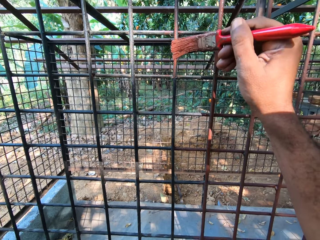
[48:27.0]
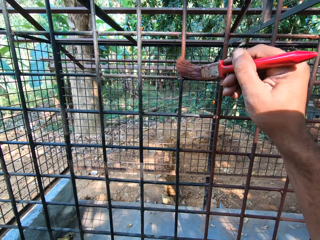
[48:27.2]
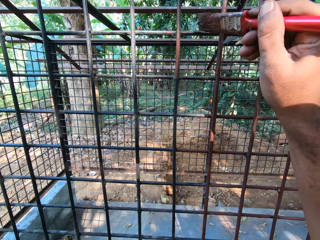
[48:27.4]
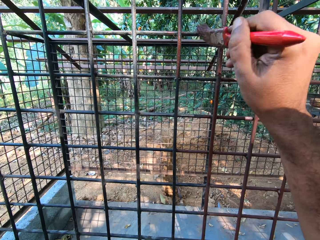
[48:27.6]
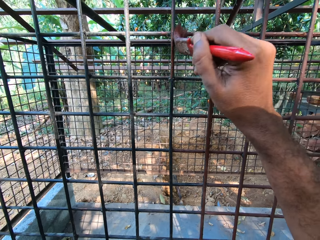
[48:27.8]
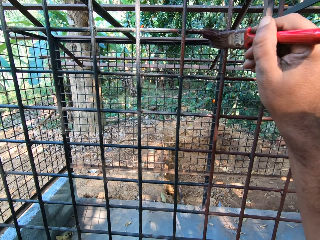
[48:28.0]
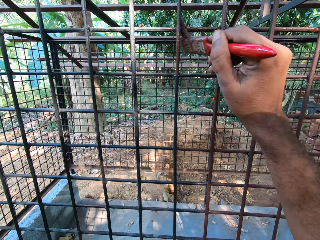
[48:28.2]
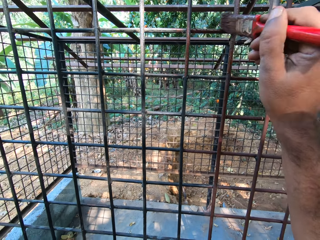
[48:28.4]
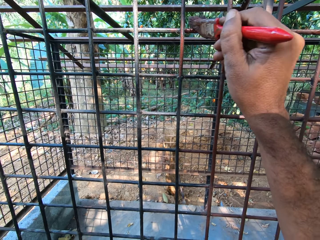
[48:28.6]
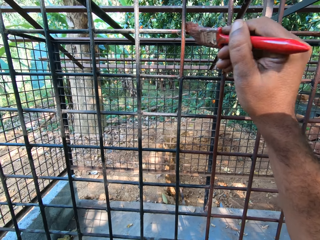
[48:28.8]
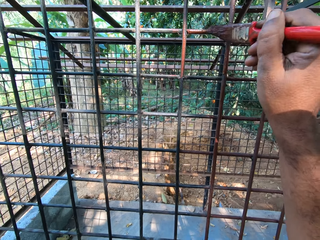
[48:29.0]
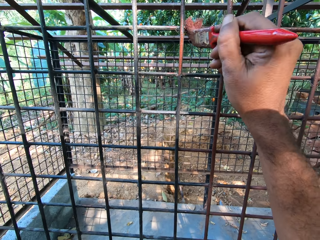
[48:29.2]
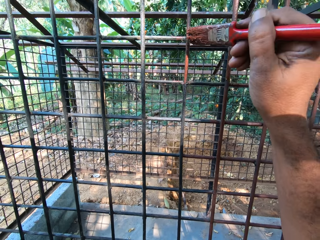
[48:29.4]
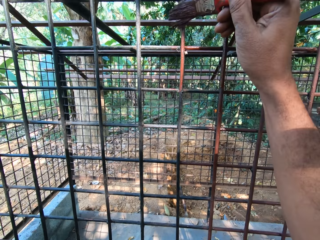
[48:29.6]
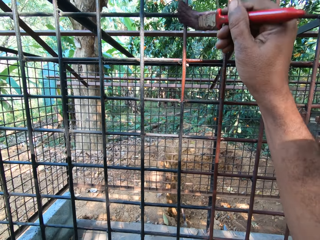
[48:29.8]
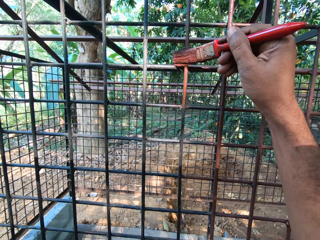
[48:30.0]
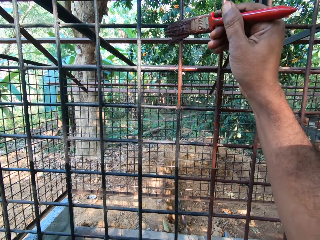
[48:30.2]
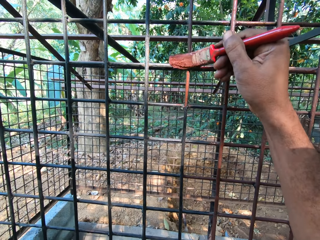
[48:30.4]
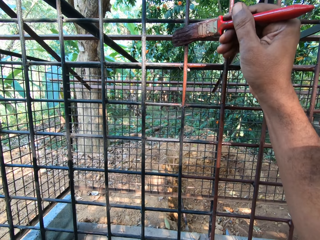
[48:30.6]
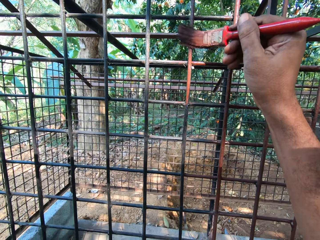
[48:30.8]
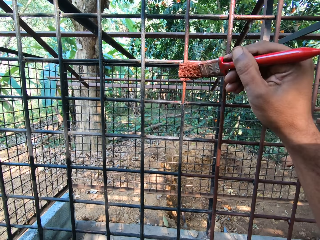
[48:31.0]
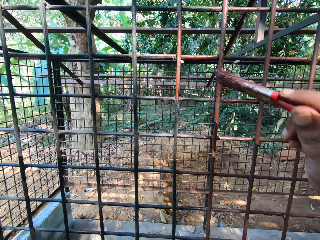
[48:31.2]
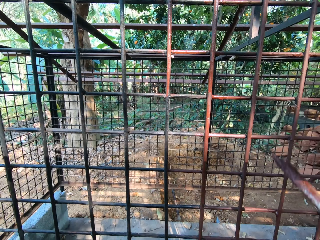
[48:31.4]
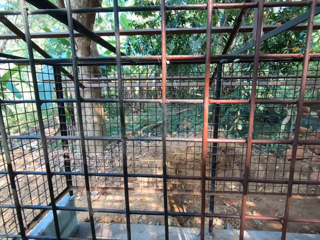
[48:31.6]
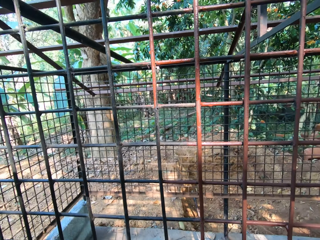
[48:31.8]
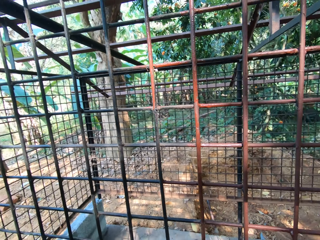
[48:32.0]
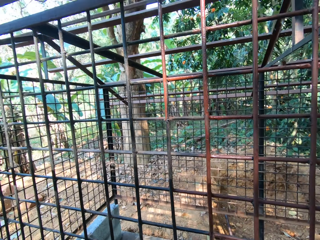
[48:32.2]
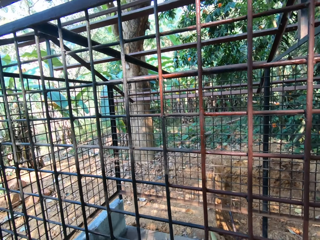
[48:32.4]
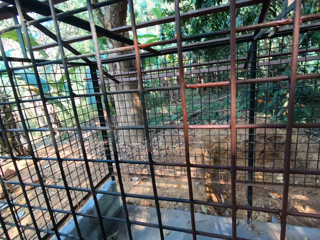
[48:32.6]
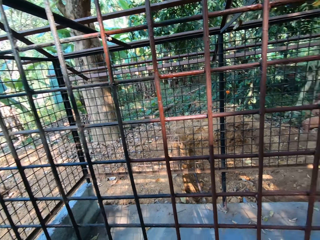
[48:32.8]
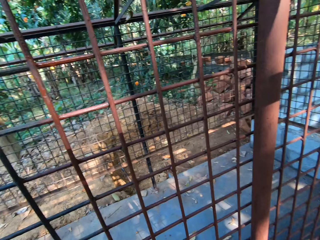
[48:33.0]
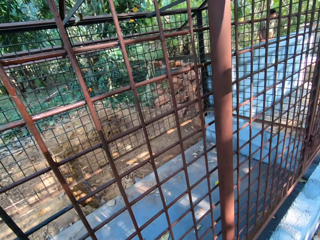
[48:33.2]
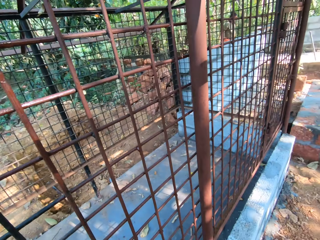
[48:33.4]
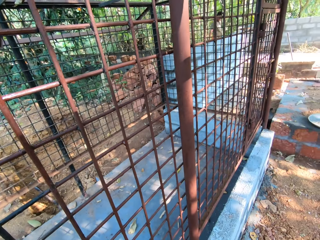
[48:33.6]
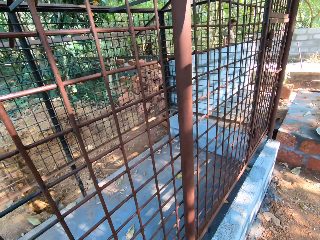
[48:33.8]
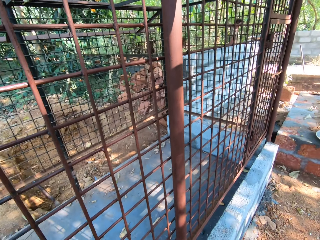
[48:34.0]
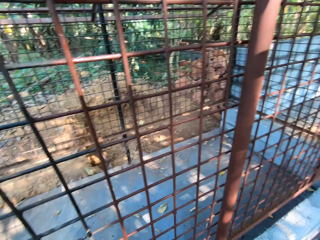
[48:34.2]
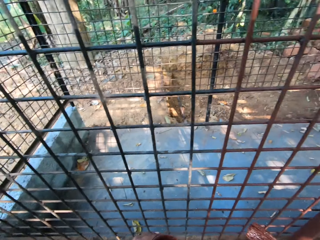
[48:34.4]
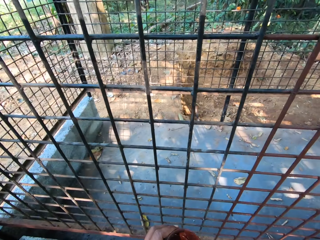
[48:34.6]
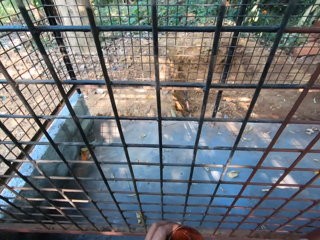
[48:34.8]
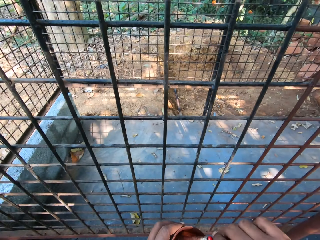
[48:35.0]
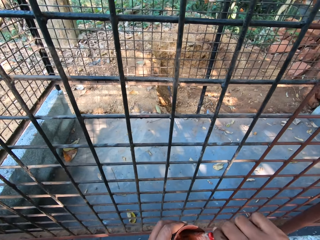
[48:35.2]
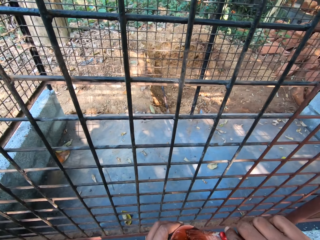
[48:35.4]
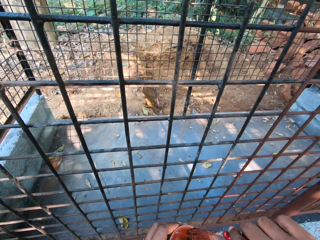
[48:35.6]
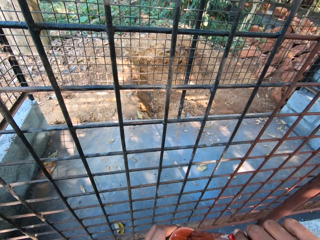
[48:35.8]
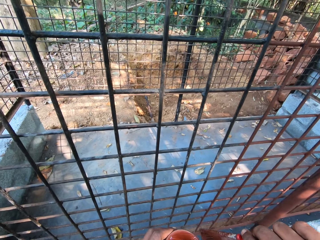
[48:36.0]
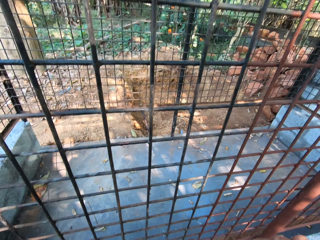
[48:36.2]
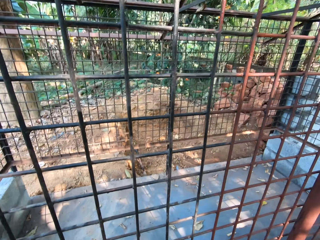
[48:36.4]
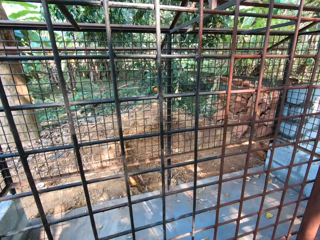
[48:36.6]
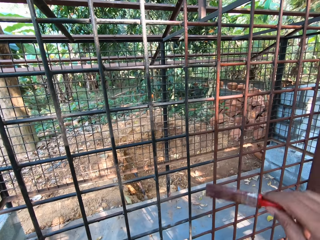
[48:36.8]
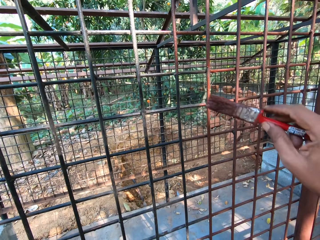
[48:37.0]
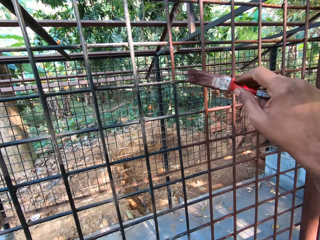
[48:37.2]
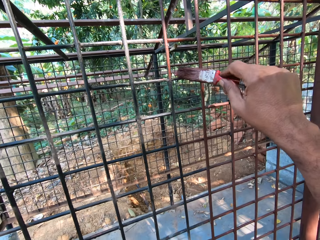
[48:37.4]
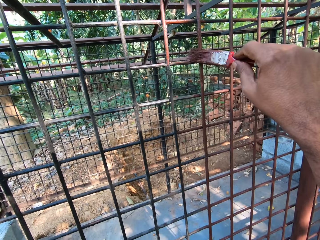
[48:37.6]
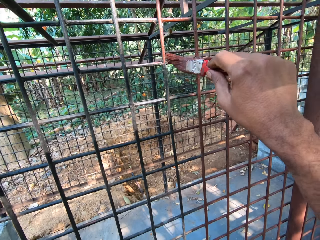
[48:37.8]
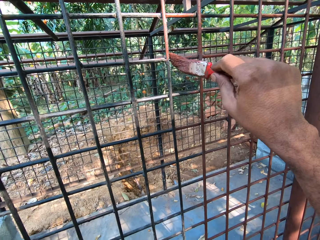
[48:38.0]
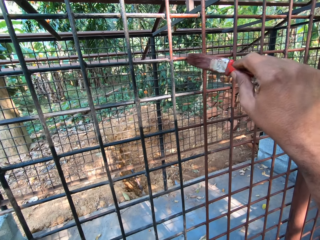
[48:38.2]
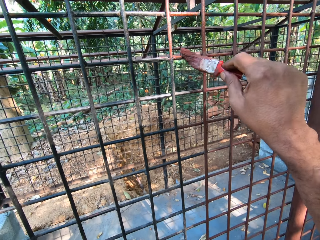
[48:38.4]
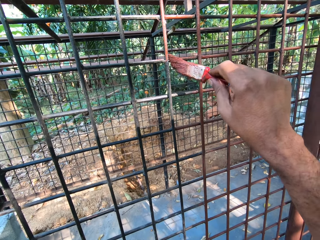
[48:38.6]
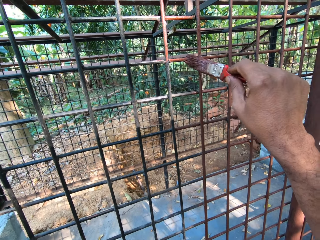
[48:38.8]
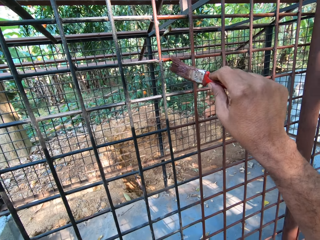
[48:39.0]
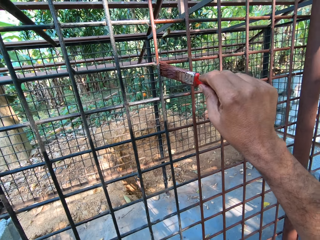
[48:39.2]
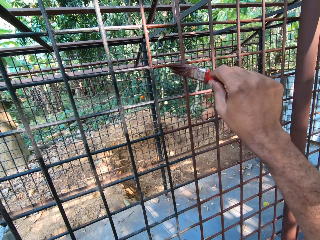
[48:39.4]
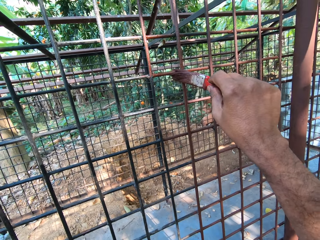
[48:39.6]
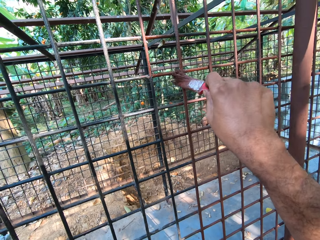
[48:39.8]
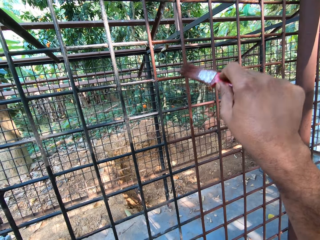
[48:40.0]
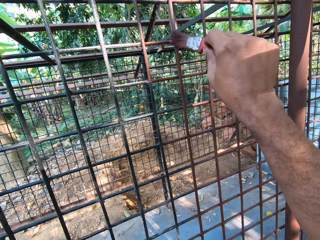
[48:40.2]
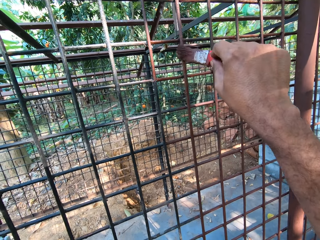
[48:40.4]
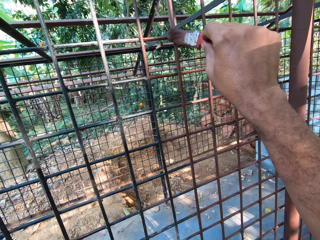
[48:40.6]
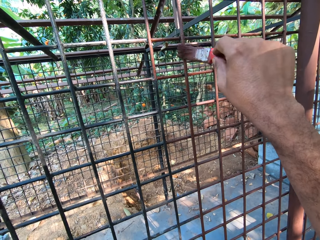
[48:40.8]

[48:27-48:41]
The camera wearer pulls back the paintbrush. He looks at the wire mesh or metal cage. He looks at the wire mesh again. He dips the paintbrush in the cup with his right hand. He wipes the paintbrush on the cup with his right hand. He lifts the paintbrush. He paints the metal cage with the paintbrush in his right hand.

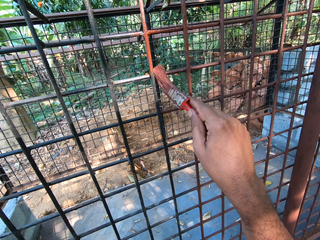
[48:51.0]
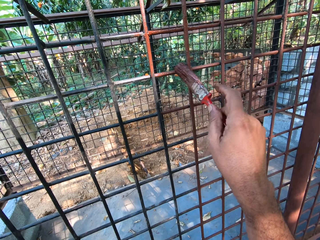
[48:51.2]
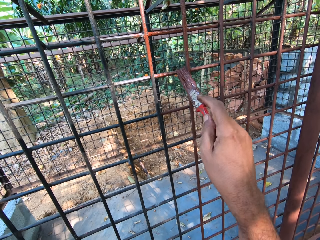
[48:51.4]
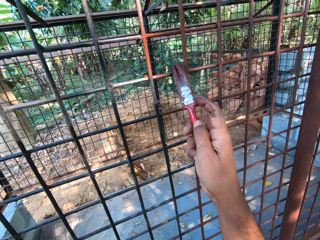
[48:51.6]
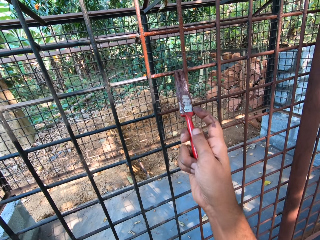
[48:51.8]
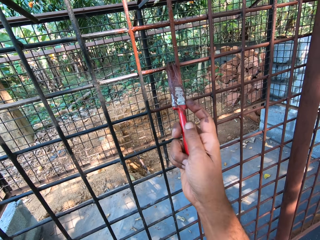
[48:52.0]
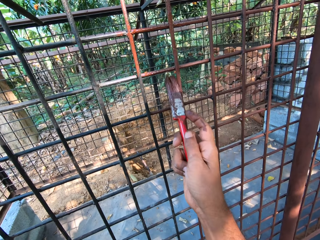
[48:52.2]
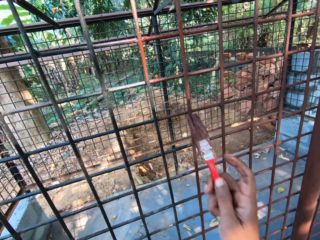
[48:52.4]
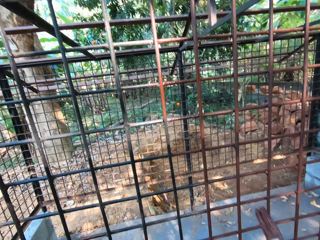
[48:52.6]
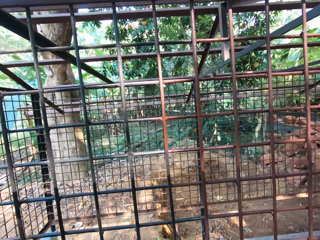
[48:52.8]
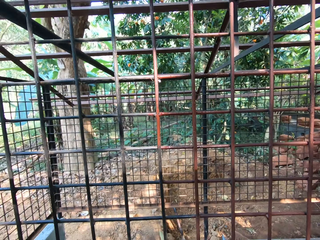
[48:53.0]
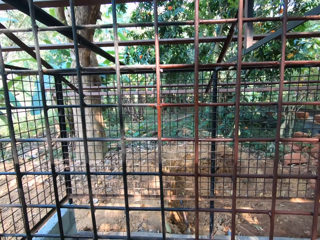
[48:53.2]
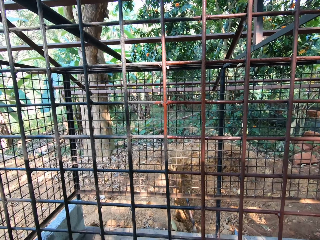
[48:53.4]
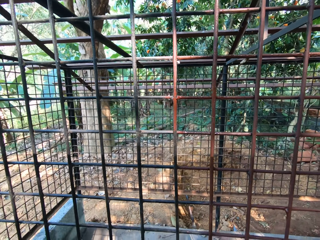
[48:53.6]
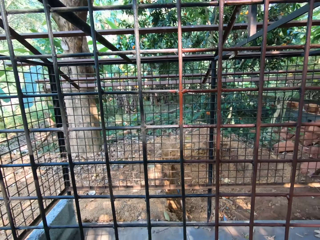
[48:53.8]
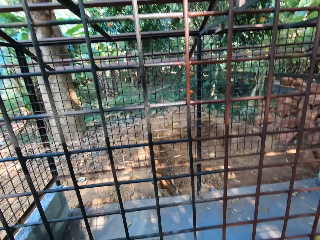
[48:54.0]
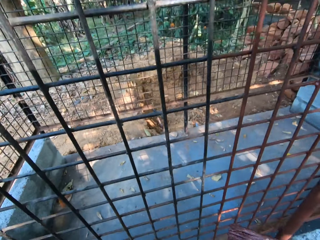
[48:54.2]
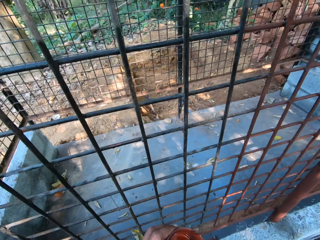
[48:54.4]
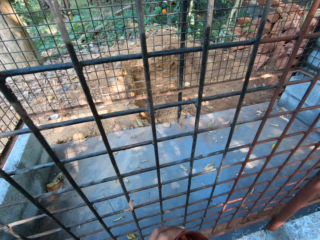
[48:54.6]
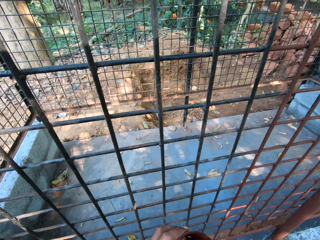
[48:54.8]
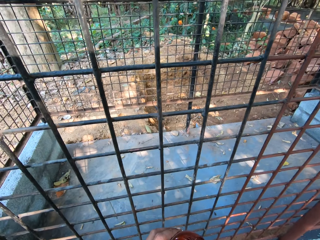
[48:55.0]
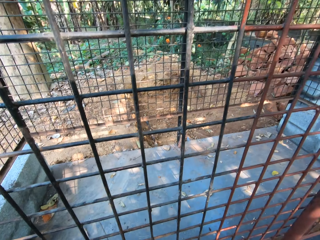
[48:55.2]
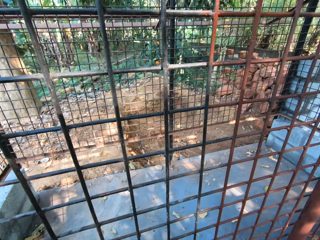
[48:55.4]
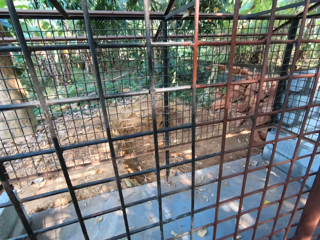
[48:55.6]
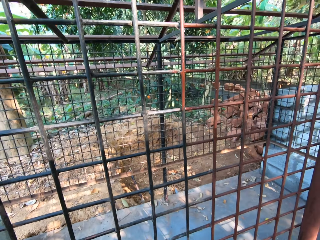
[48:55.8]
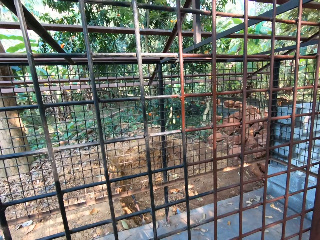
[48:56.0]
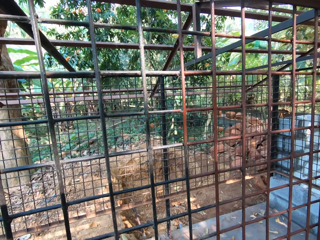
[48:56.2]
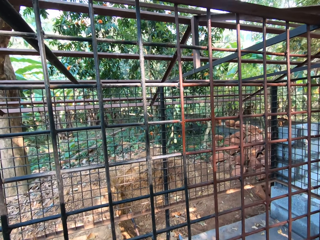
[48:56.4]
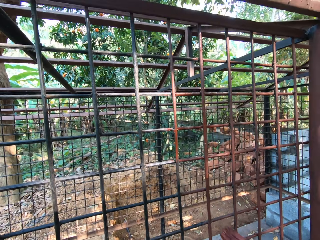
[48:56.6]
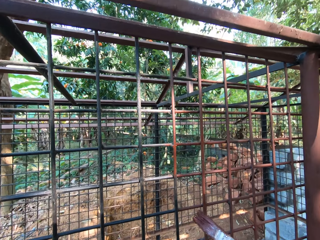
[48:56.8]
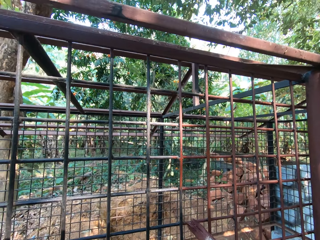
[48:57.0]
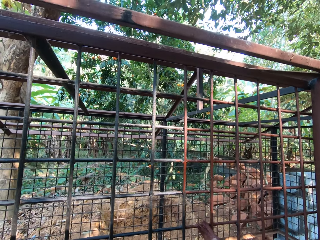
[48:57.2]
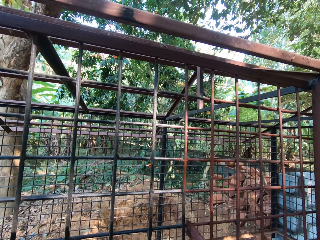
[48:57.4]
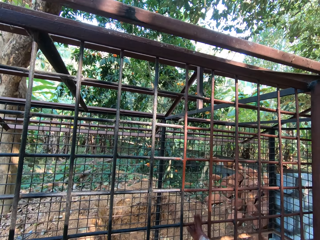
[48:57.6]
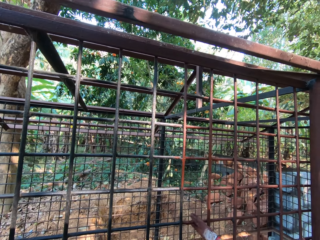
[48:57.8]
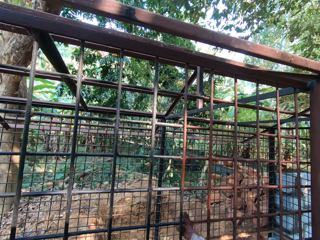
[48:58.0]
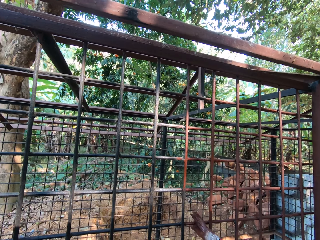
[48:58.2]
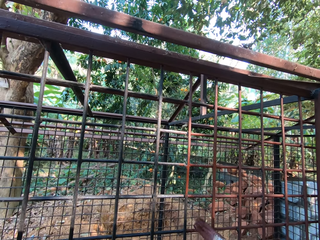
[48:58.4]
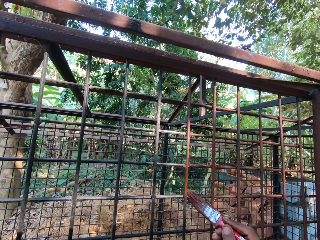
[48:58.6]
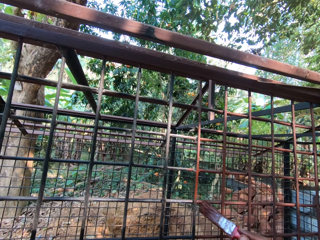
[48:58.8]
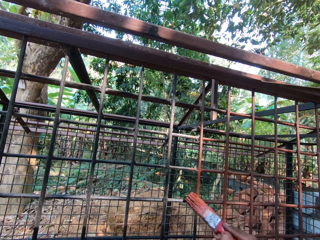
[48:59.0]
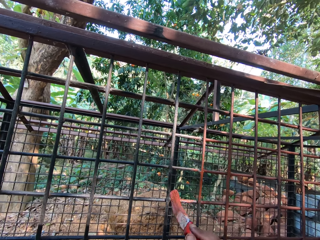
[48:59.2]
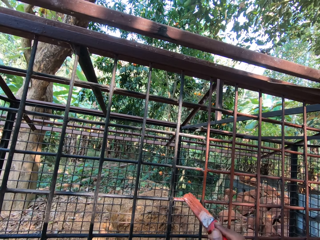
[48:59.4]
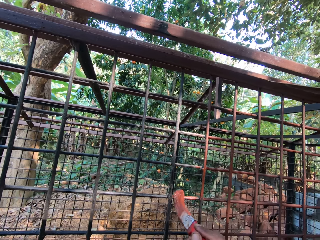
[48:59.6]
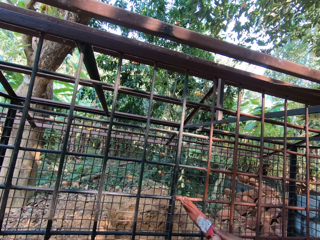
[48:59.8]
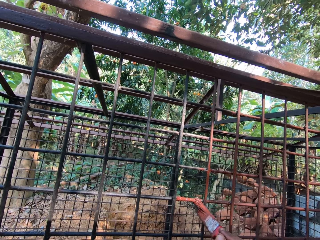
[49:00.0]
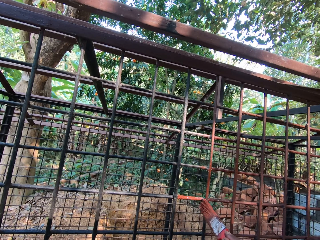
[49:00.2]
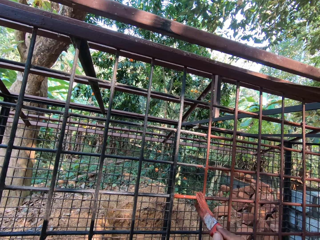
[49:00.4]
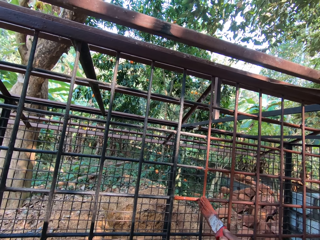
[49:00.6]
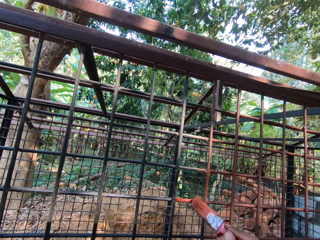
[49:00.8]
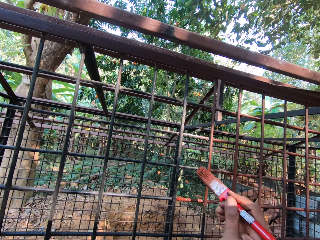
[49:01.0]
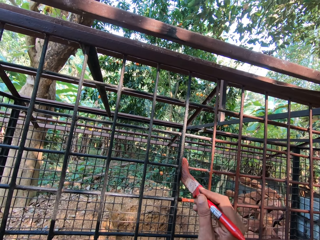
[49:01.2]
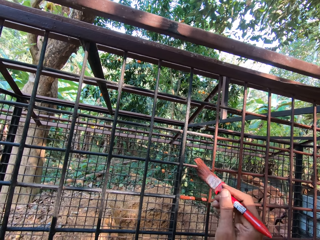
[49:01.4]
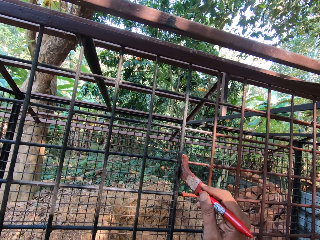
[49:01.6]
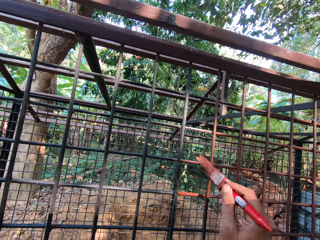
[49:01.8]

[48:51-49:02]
The camera wearer pulls back the paintbrush. He looks at the wire mesh or metal cage. He dips the paintbrush in the cup with his right hand. He looks at the wire mesh. He paints the metal cage with the paintbrush in his right hand. He lifts the paintbrush.
